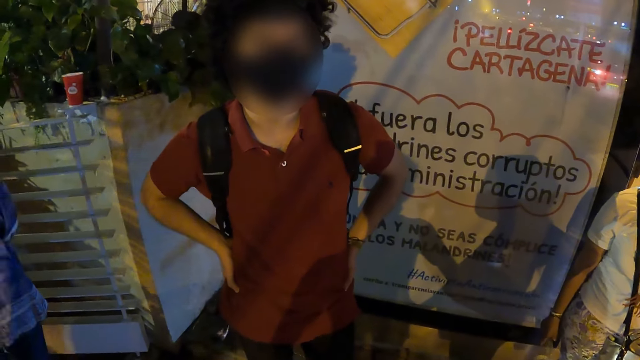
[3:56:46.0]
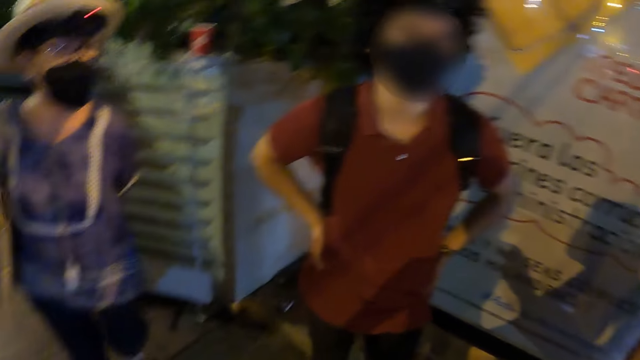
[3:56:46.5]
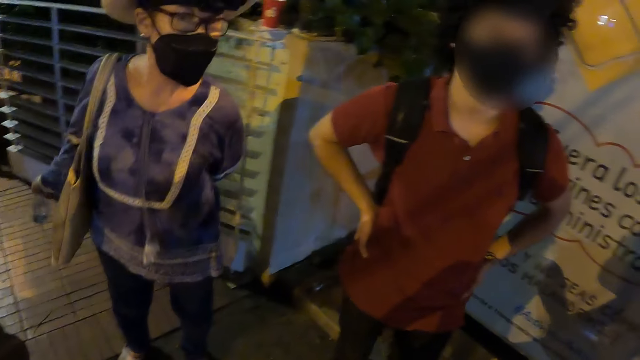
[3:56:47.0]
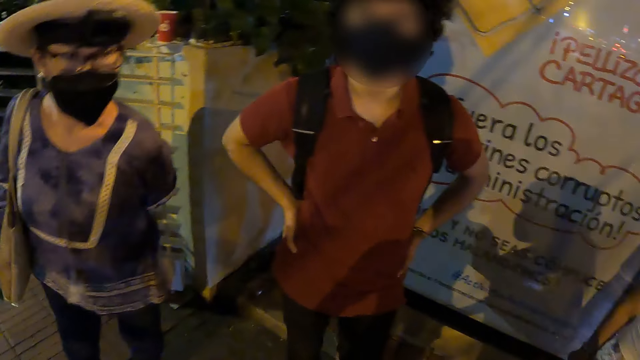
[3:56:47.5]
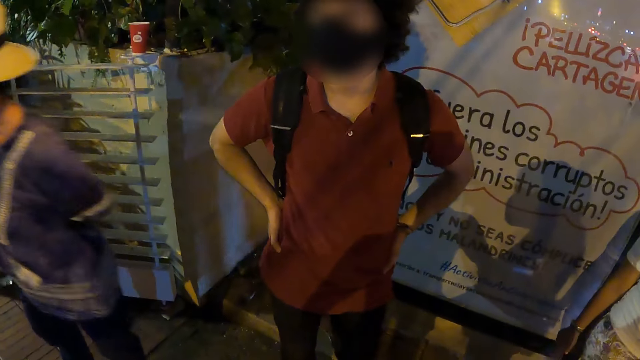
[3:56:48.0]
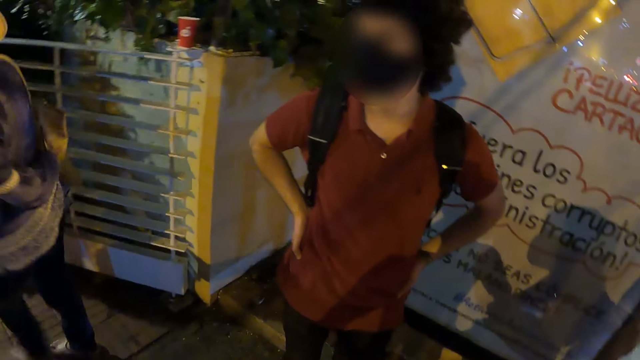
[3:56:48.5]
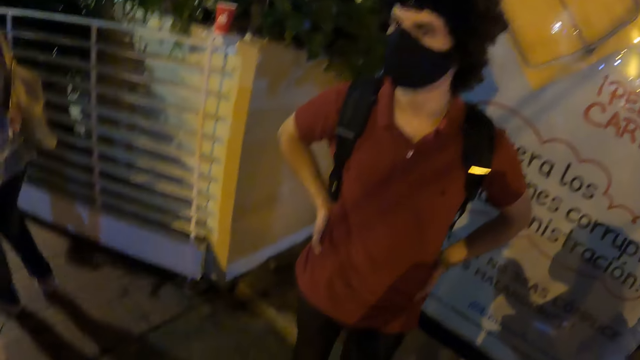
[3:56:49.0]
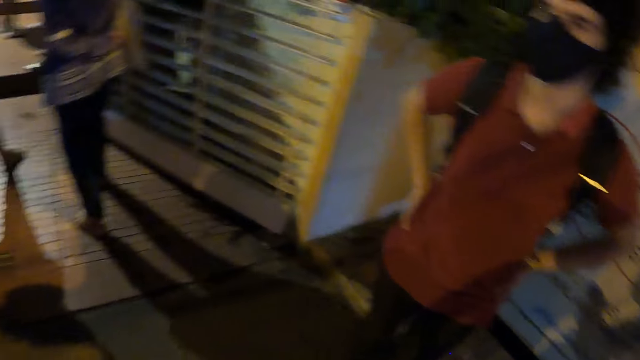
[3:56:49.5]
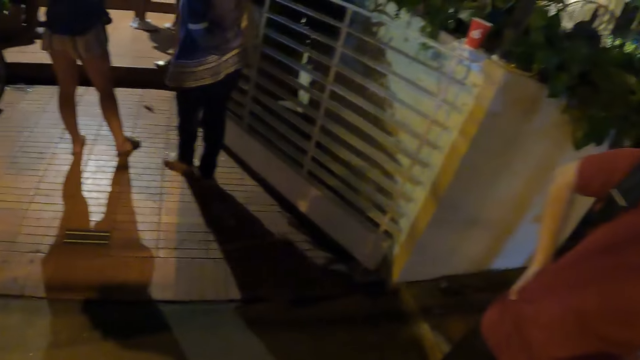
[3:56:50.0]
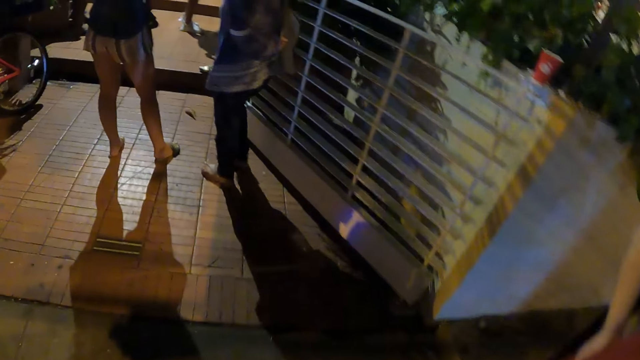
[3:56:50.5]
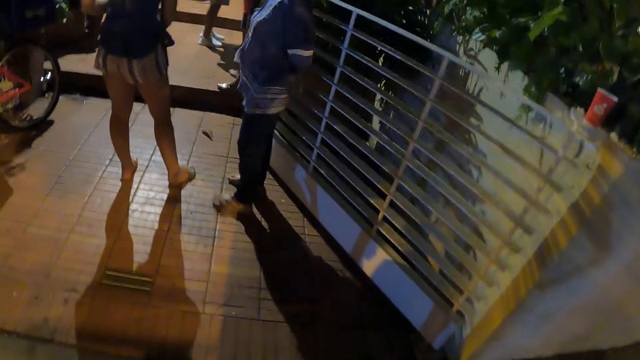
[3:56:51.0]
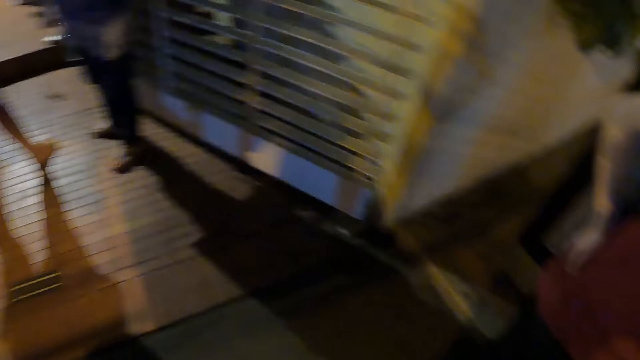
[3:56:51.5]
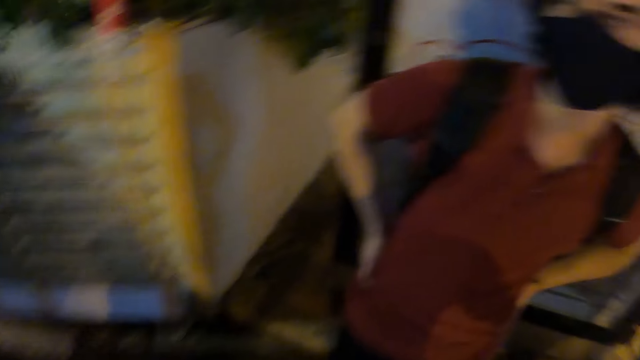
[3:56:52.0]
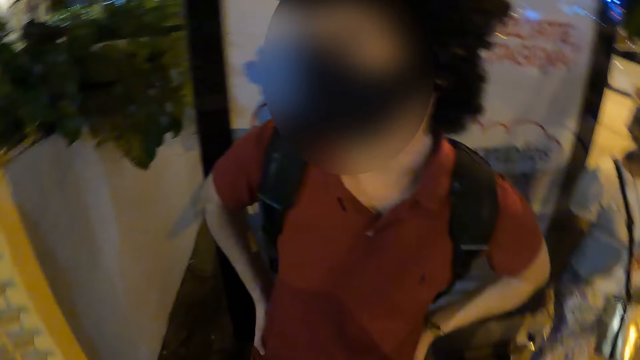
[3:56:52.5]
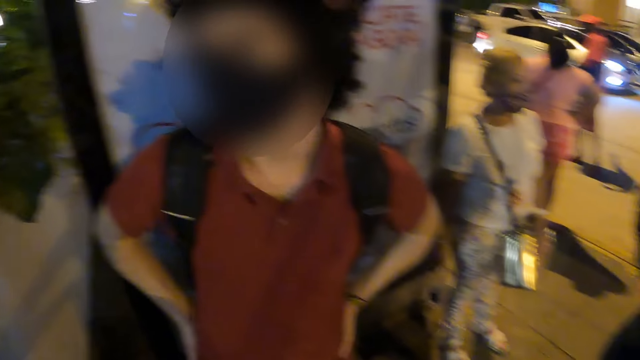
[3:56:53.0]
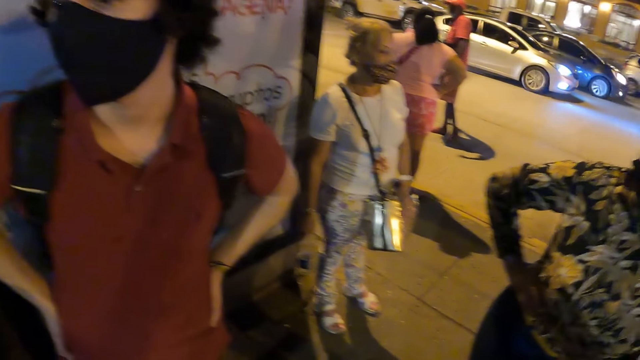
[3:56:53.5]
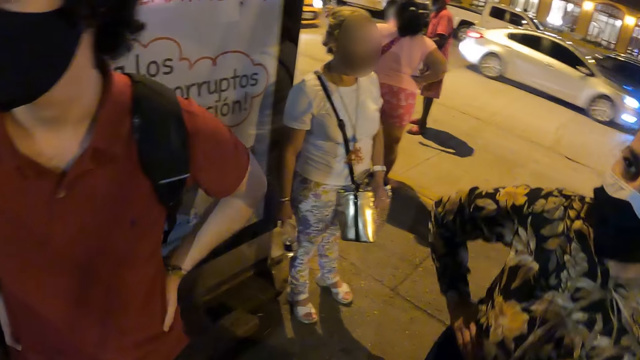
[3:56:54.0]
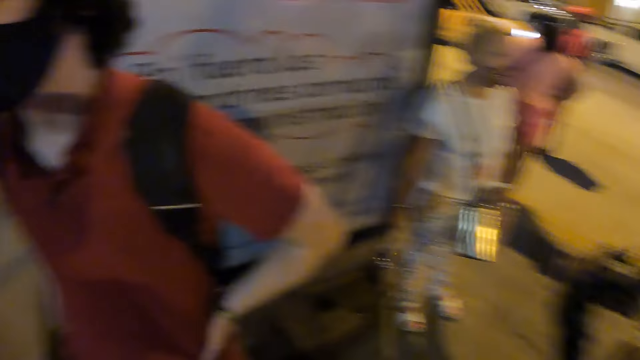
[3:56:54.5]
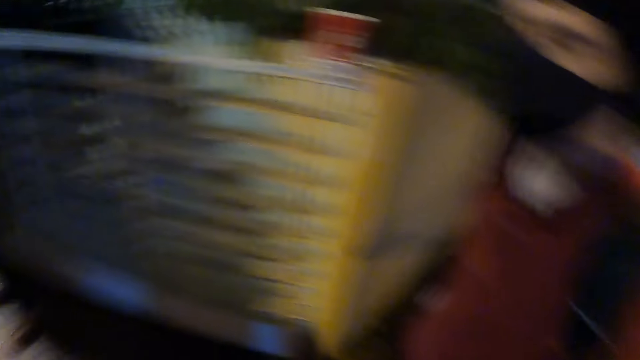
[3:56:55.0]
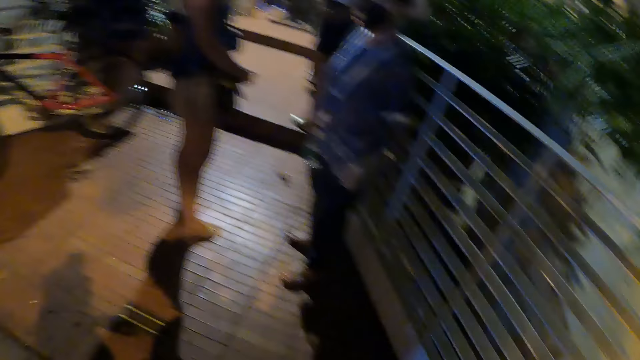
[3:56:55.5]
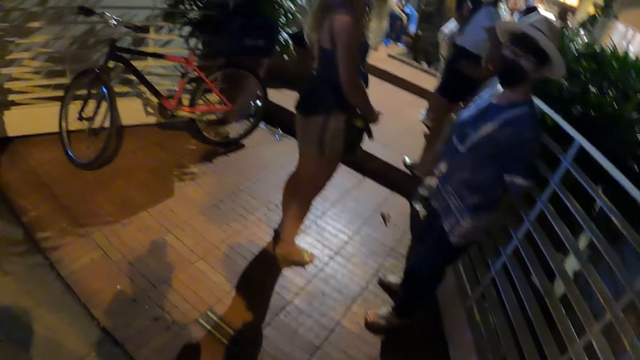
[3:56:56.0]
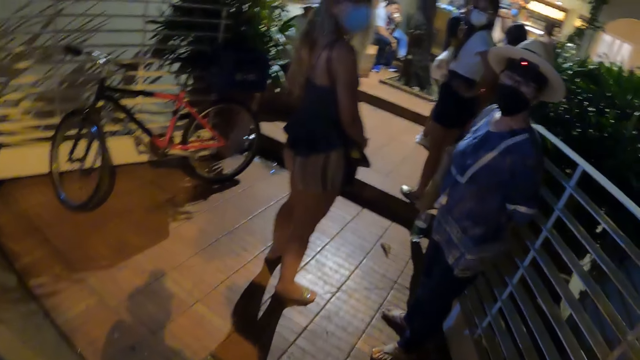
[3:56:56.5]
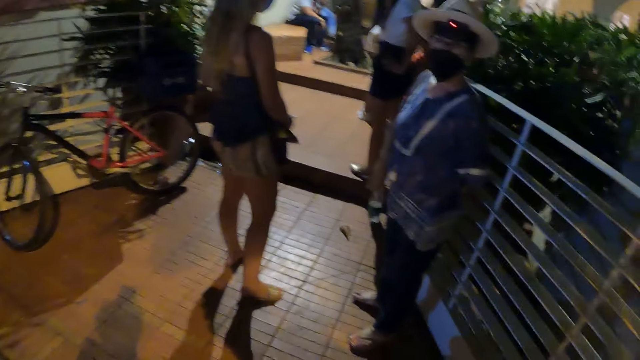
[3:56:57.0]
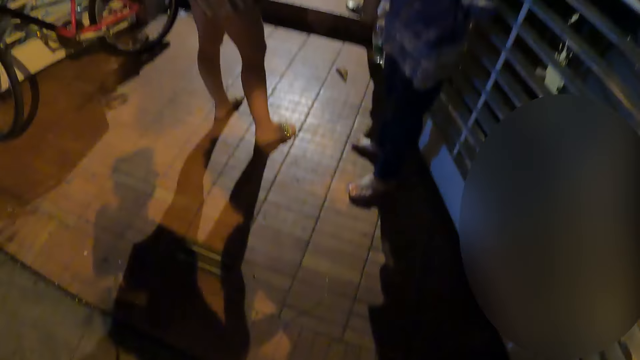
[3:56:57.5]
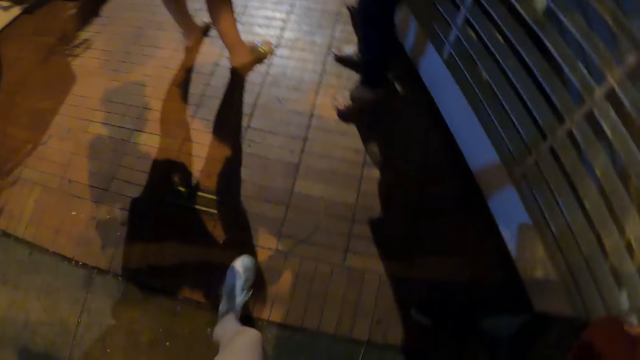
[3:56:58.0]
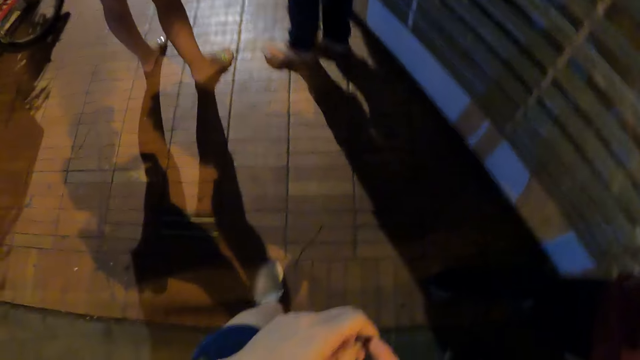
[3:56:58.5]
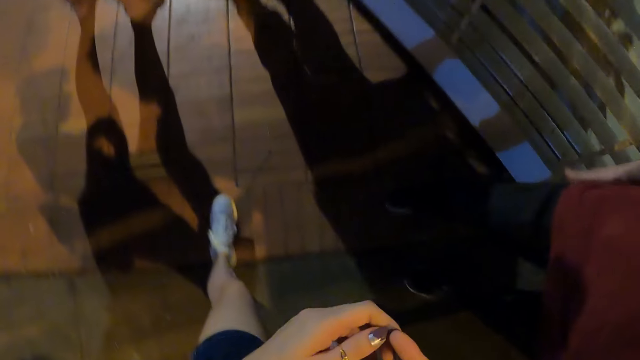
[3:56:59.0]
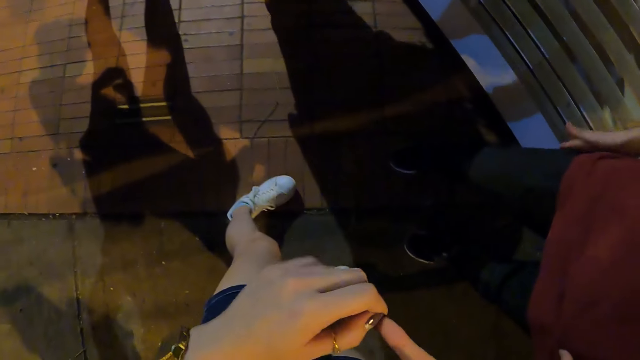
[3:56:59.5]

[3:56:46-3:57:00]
The camera wearer stares around. A lady walks around. The camera wearer stares around and walks. They stare around. Another lady walks. The camera wearer stares around. The first lady looks at the camera wearer. The camera wearer moves the left leg.

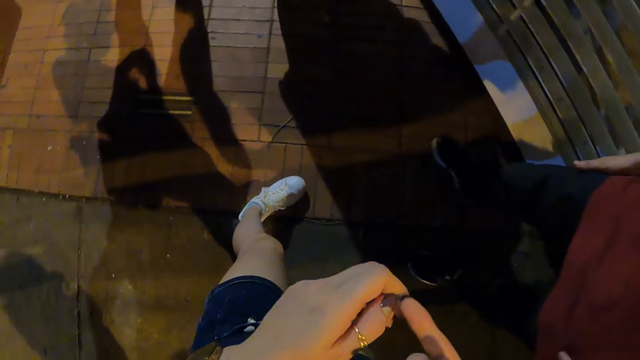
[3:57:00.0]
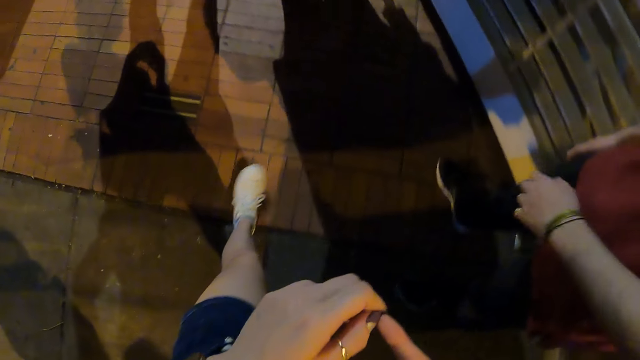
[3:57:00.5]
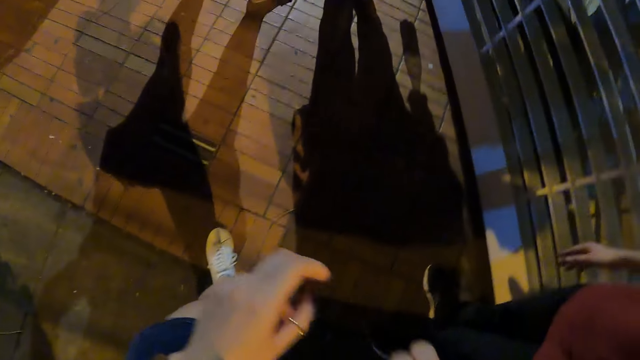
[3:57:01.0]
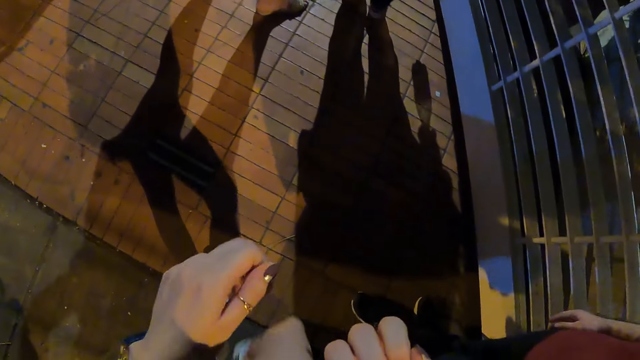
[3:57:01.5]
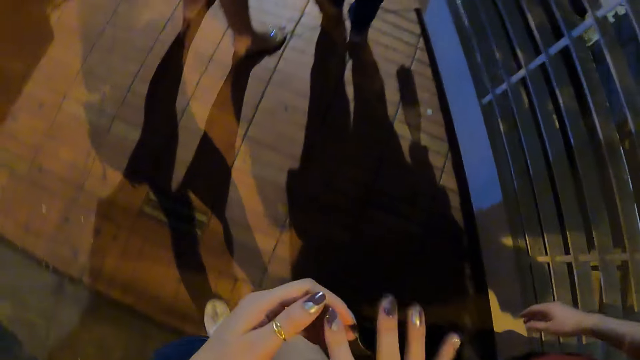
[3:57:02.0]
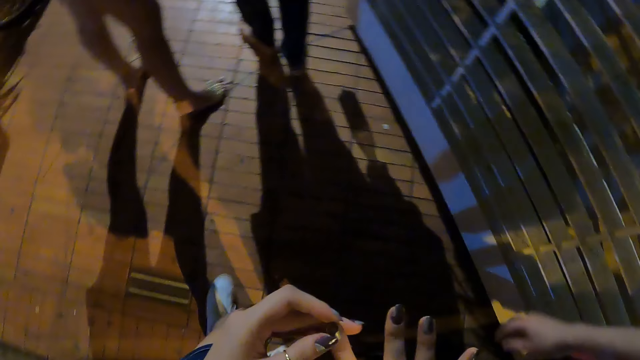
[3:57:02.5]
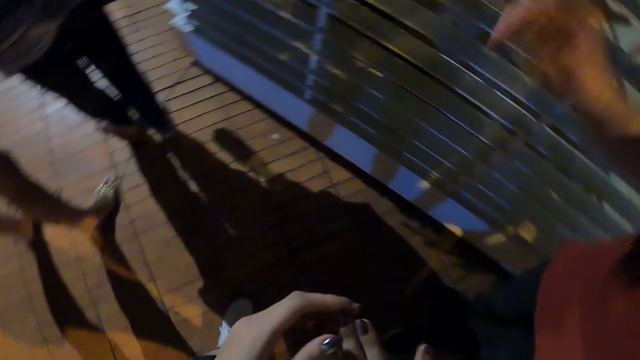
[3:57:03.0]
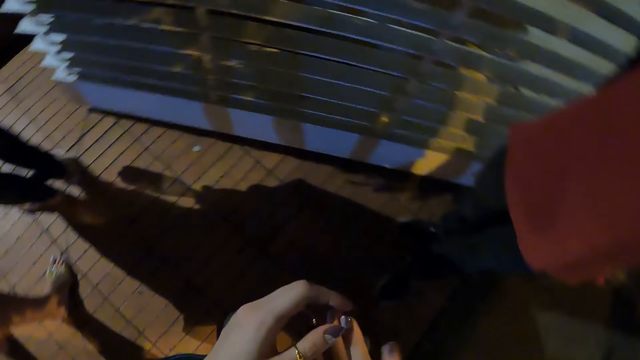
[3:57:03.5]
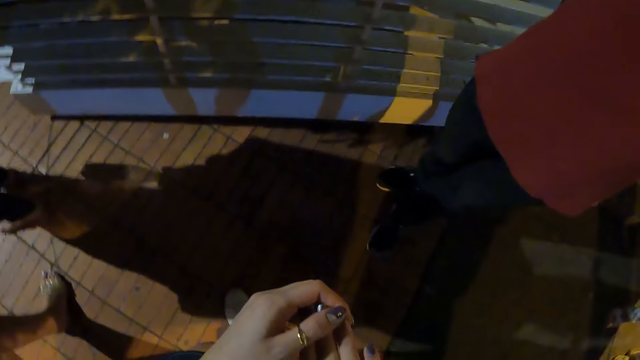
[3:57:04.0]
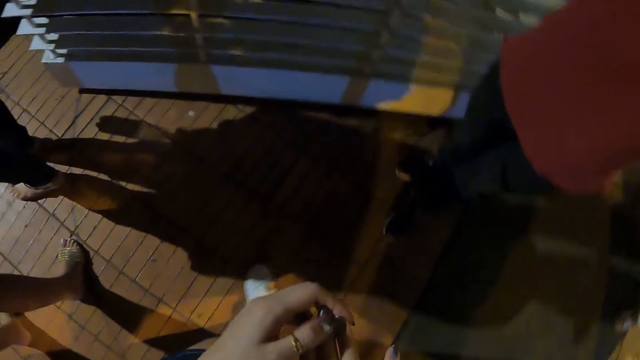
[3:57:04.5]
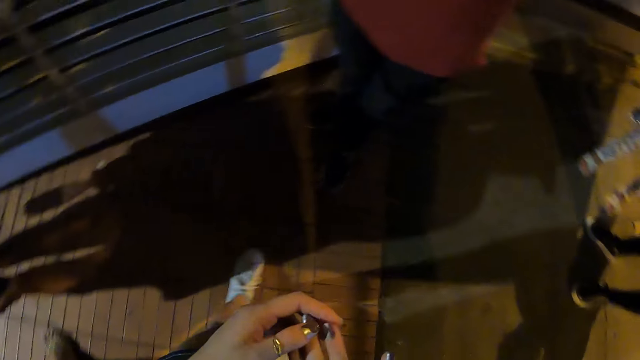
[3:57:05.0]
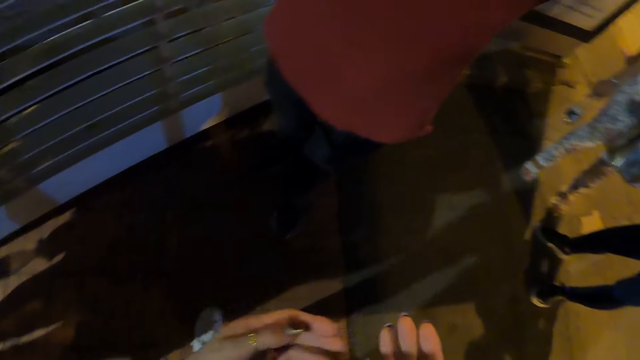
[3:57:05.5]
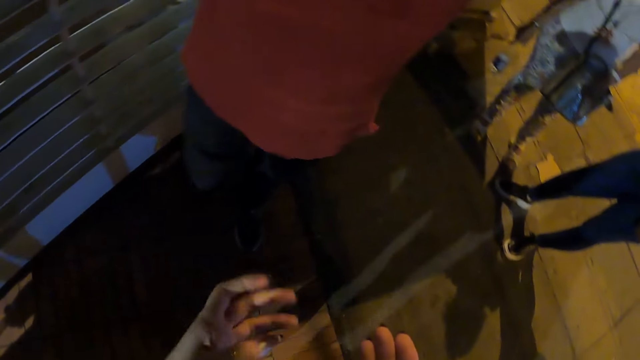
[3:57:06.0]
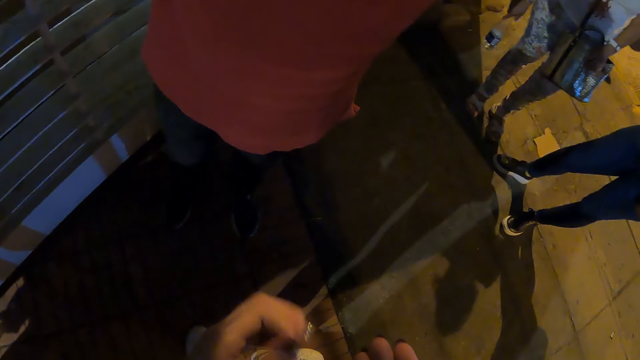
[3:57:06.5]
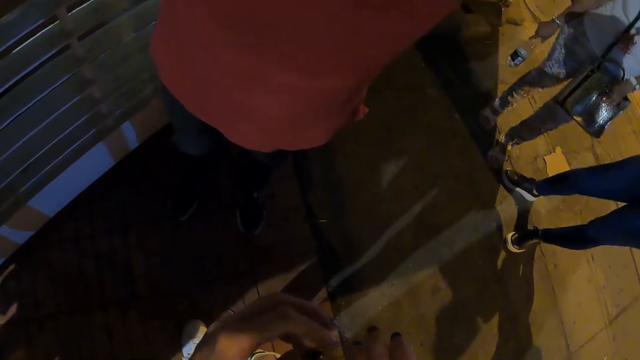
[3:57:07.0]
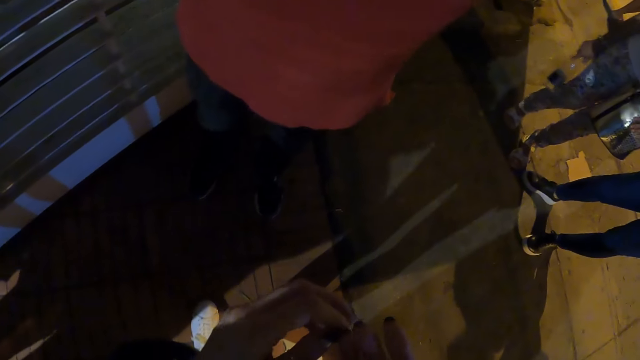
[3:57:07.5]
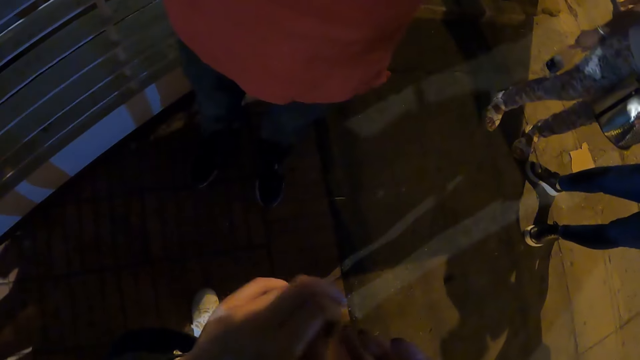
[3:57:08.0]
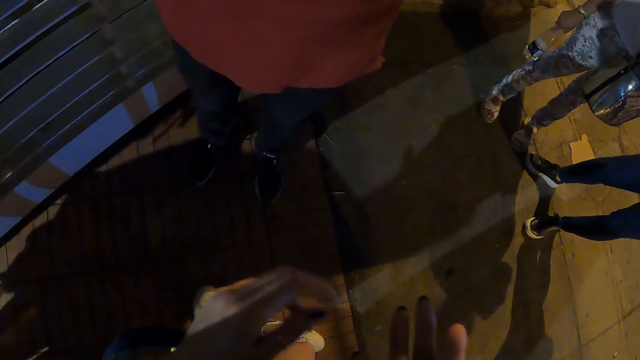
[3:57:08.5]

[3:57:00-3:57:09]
The camera wearer wipes the nails, stares at the finger, and walks. They stare at the fingernails. They wipe the left hand. They touch the right hand finger with the left hand. They wipe the left hand.
